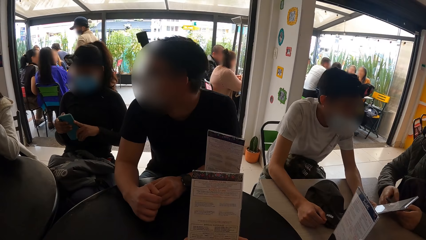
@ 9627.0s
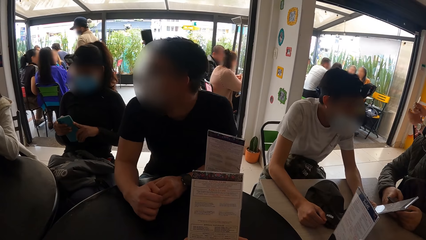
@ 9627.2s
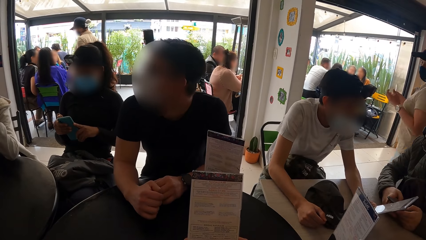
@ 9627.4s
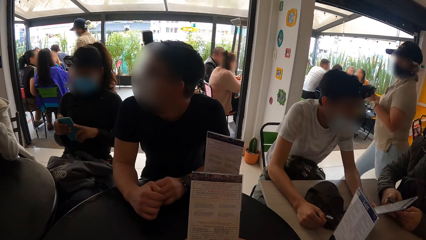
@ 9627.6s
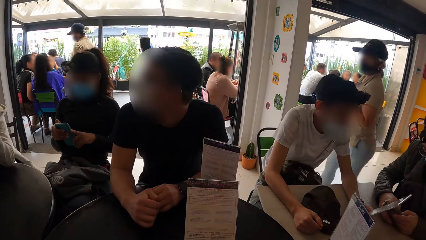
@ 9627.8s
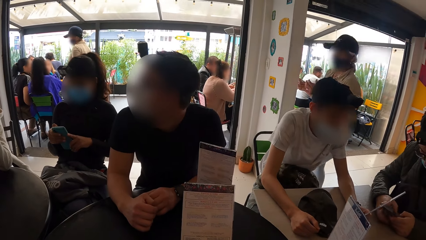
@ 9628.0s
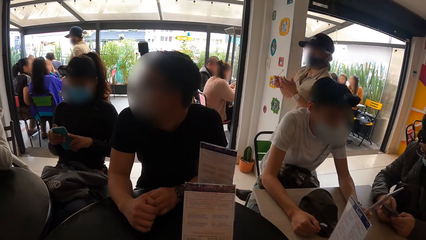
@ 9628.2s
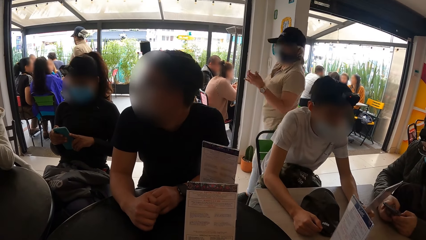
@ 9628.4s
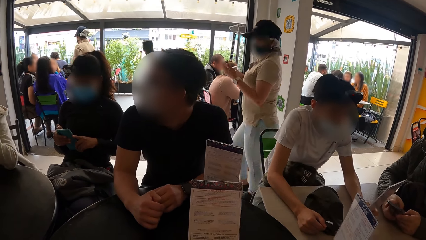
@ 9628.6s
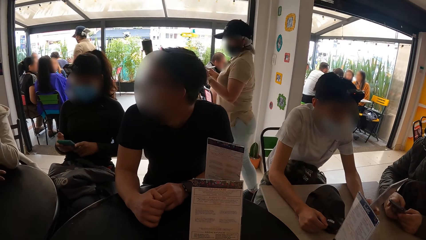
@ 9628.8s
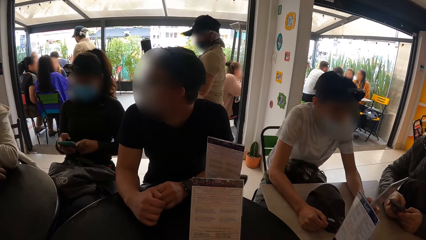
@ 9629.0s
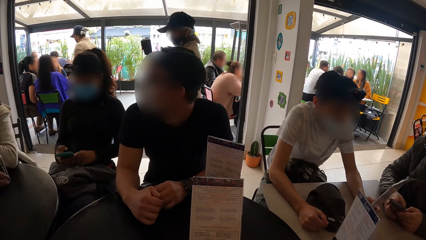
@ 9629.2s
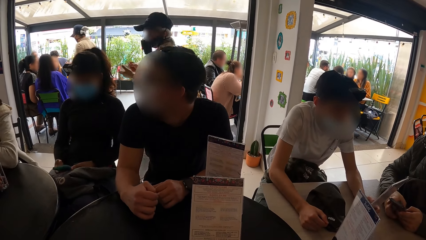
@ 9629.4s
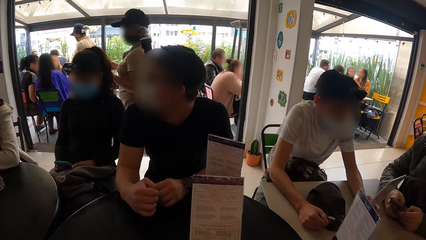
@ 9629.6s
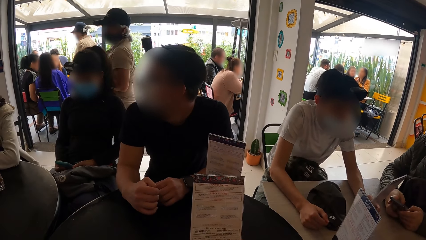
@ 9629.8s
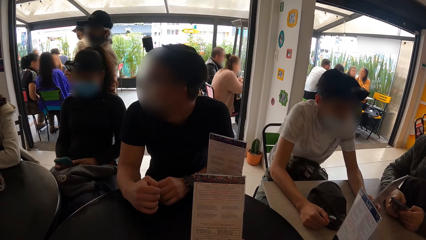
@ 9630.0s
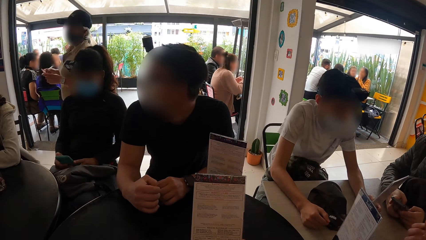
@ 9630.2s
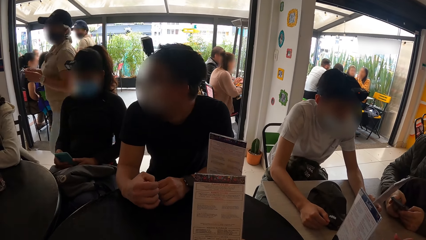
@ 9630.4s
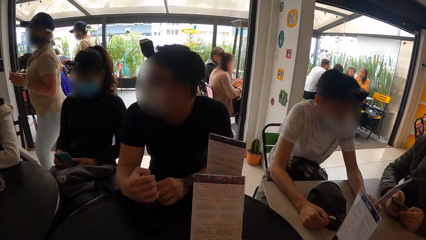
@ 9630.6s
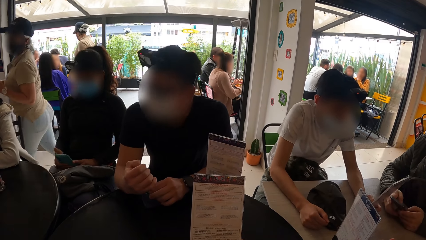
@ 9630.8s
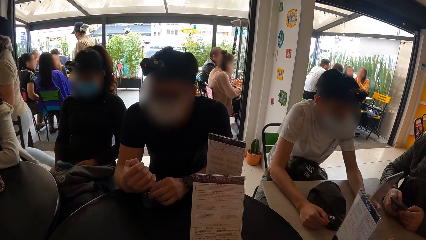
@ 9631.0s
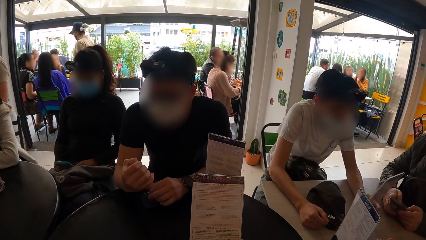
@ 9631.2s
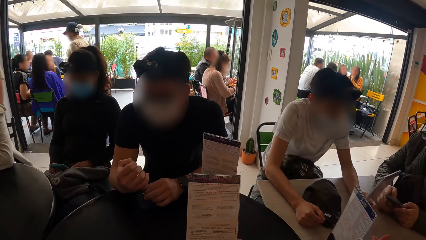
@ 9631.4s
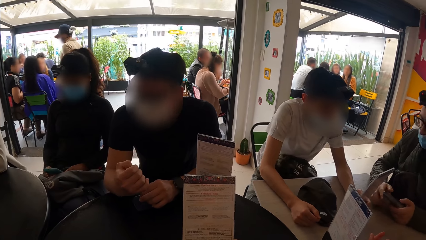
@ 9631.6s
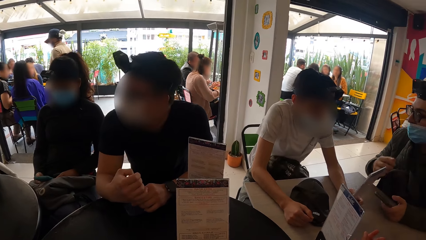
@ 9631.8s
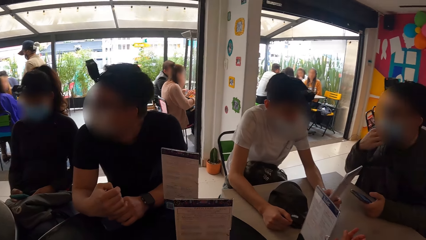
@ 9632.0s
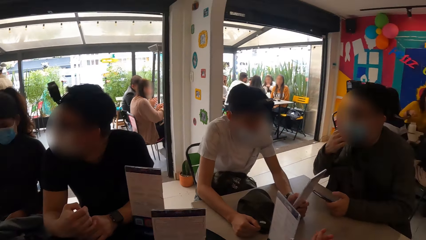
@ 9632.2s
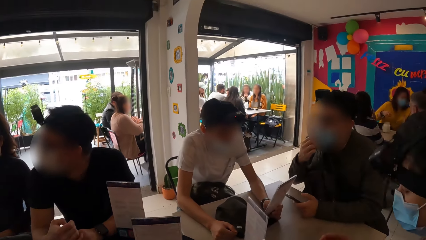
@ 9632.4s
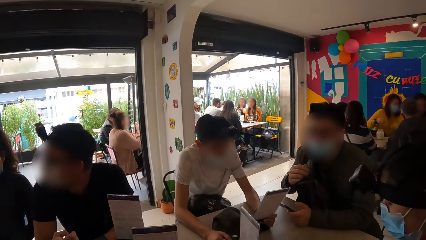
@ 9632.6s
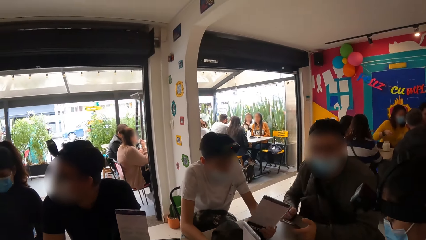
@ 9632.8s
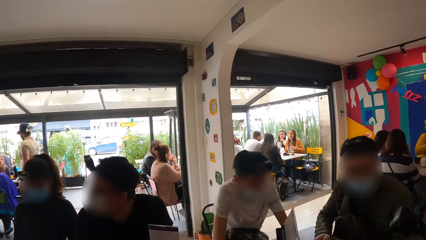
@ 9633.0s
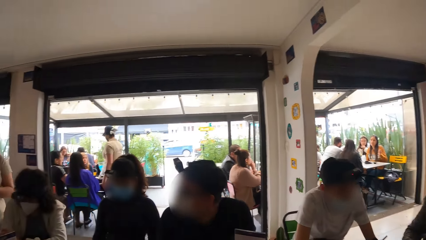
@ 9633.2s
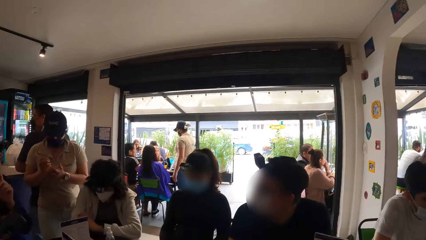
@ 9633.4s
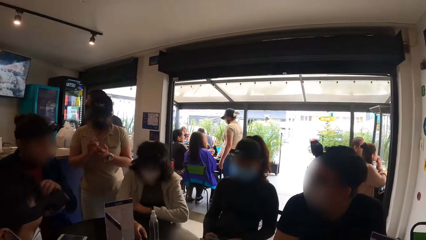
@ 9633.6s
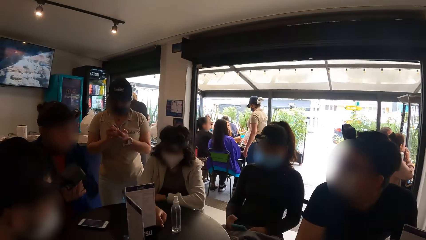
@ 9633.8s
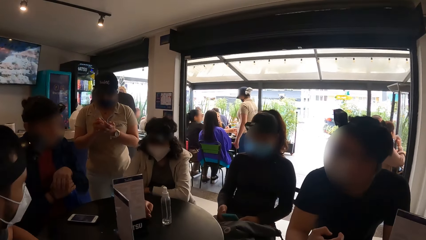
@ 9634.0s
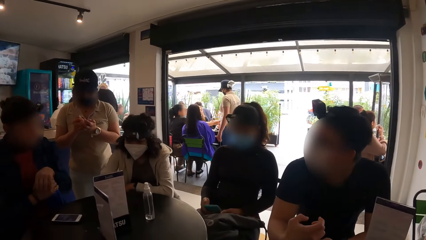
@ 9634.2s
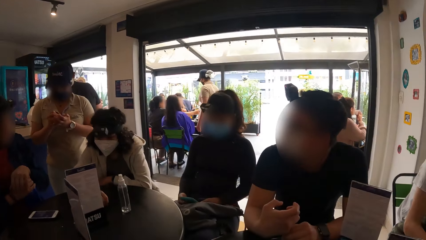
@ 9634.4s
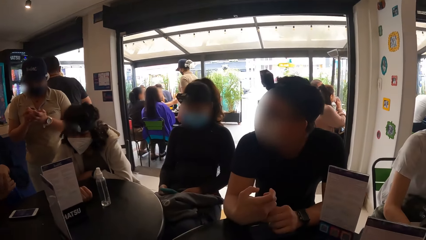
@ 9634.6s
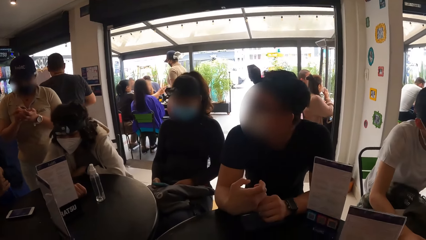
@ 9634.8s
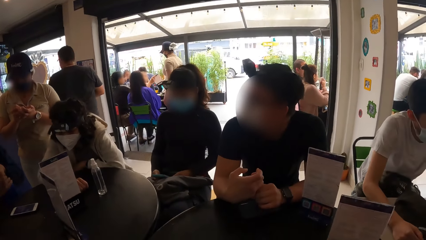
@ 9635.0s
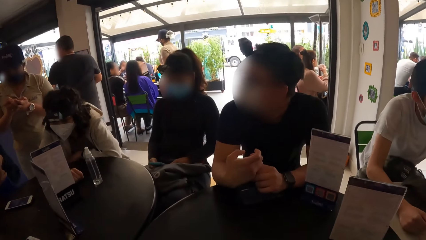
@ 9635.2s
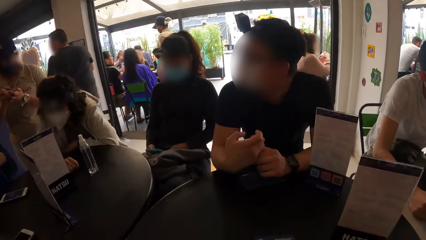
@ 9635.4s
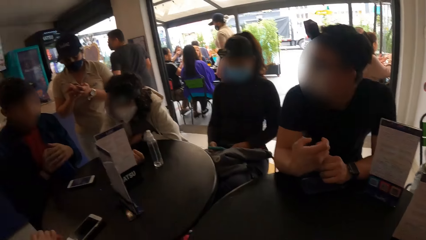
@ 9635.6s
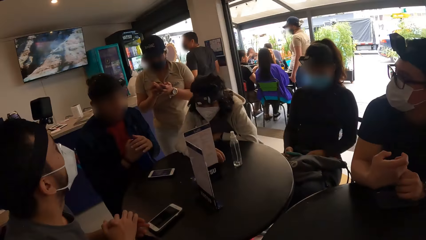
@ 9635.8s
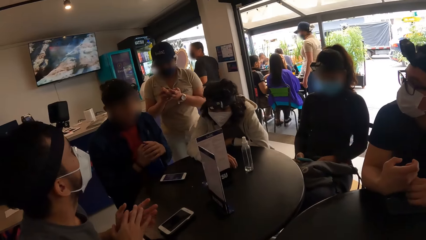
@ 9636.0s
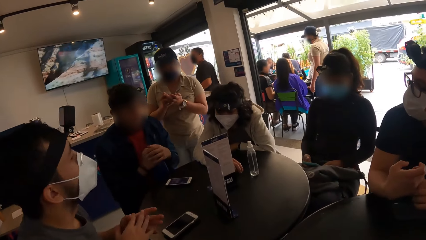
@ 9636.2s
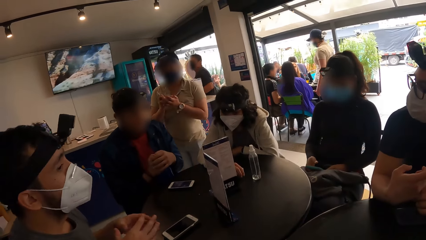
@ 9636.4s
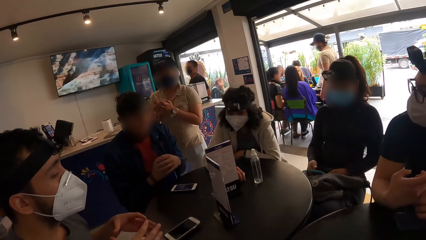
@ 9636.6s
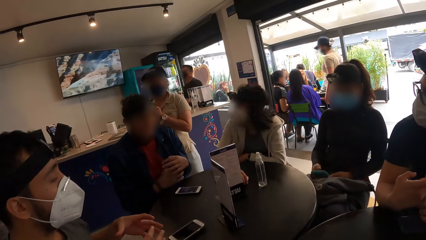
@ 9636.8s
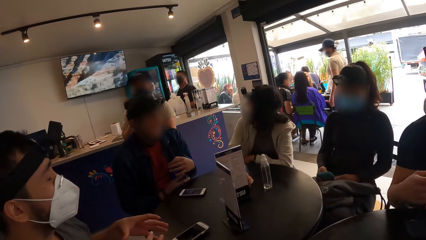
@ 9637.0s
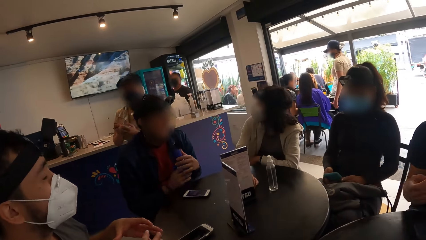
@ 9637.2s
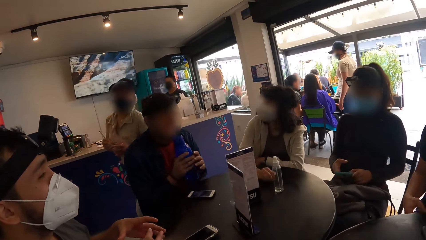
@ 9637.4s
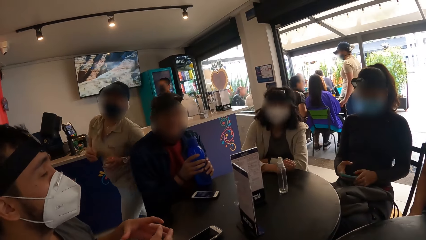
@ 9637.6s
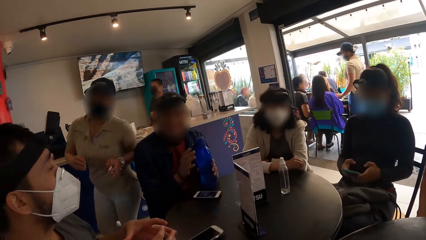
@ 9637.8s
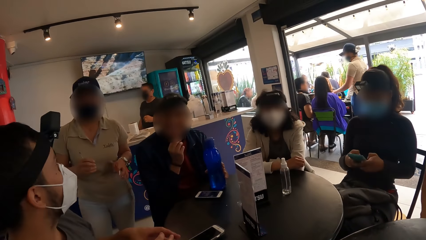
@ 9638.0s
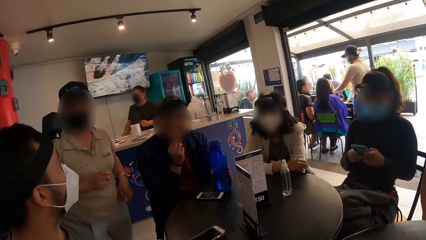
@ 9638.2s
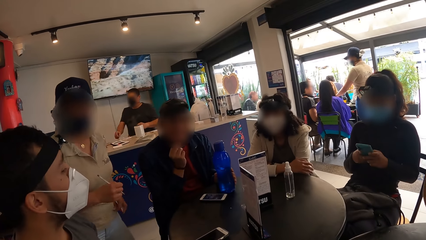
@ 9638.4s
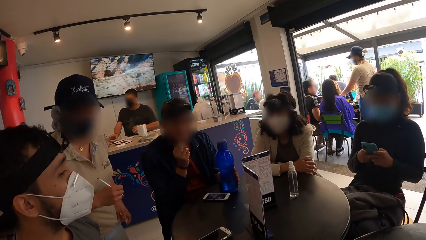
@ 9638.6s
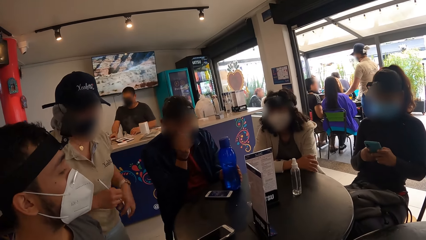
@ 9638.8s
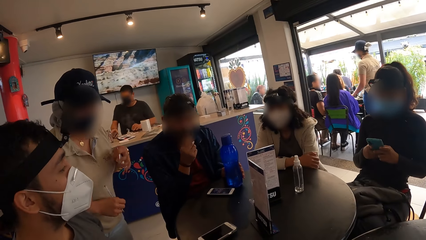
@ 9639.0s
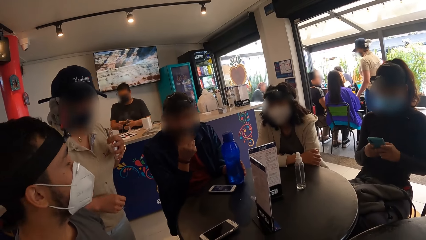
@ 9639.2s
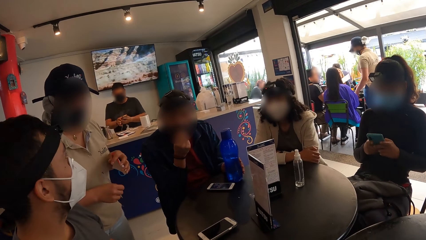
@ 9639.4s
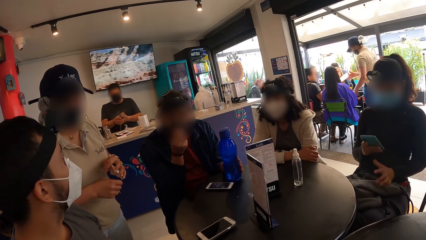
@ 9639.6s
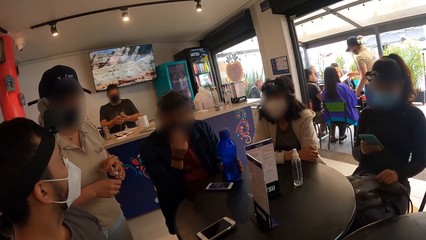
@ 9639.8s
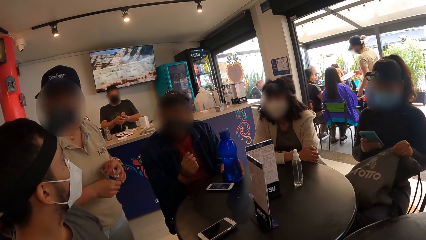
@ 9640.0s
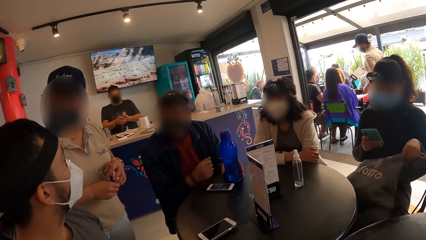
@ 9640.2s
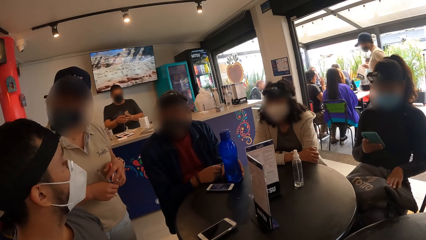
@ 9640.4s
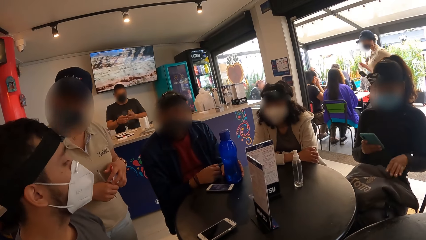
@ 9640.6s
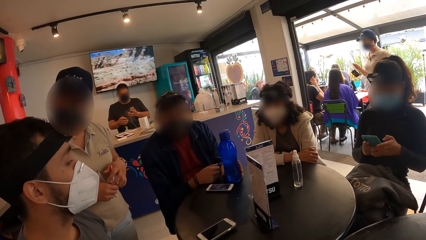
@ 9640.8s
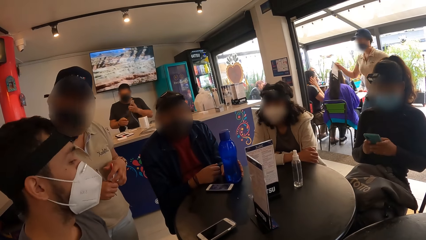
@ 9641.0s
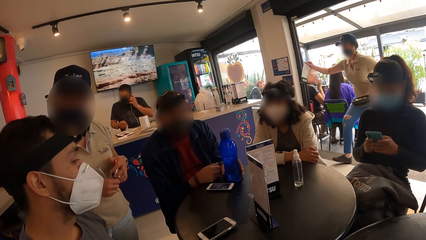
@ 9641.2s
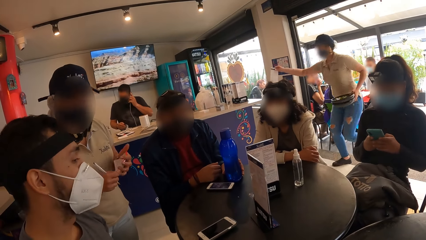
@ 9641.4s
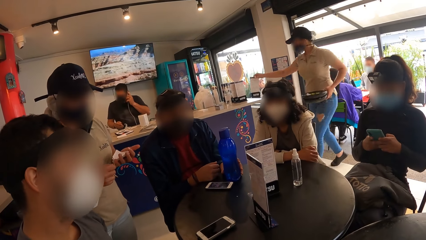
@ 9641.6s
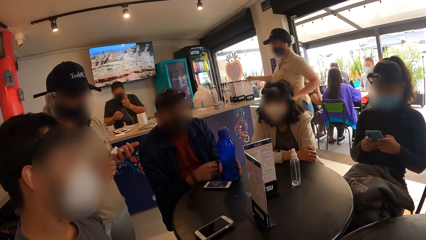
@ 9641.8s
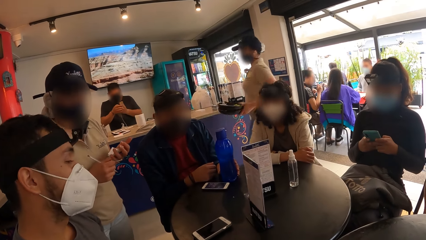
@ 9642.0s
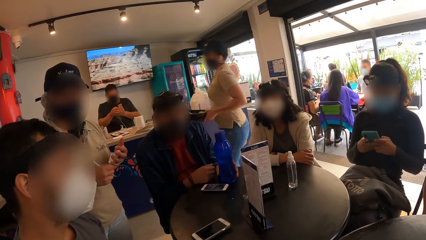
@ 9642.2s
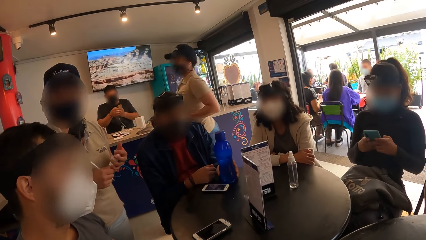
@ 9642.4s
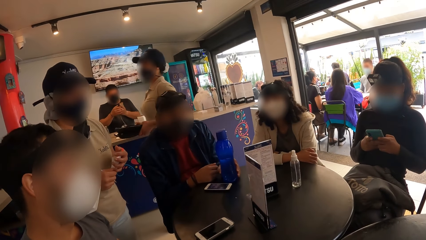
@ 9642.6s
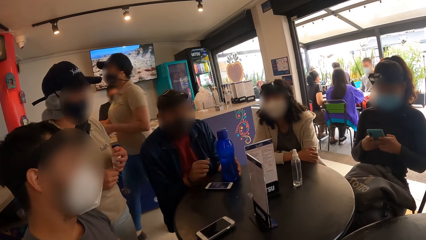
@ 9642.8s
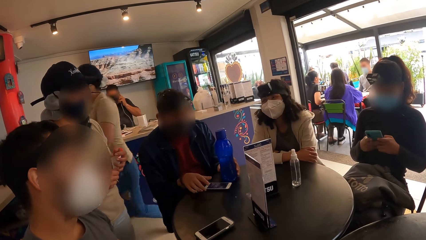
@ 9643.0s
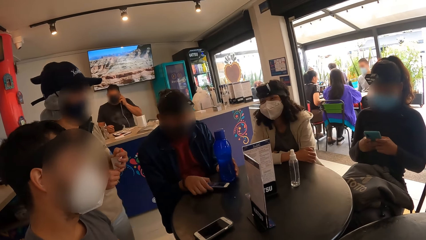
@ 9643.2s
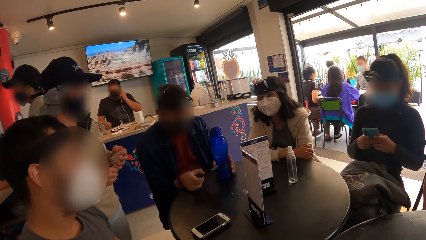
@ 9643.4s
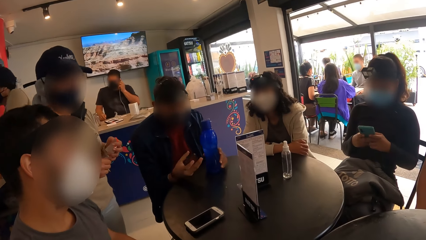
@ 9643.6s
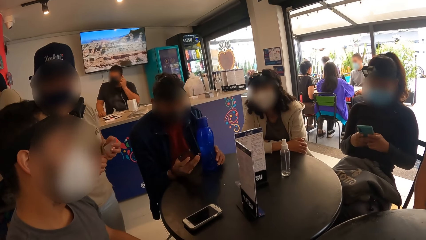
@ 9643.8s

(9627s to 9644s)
The man operates a mobile phone with both hands and places his right hand on his nose mask. The camera wearer stares around the room. Another man talks to a woman. Another woman adjusts the bag on her lap with her right hand.
